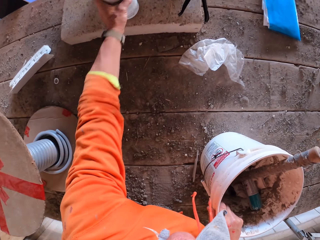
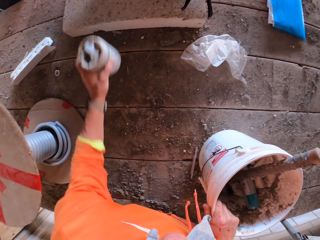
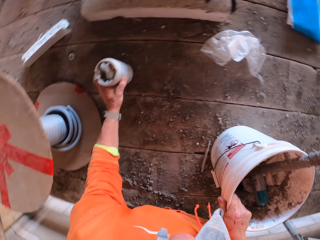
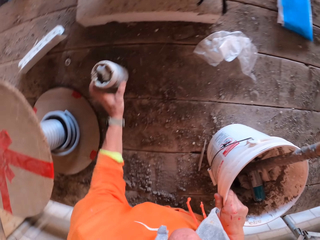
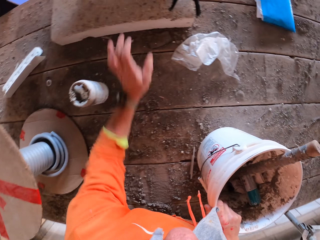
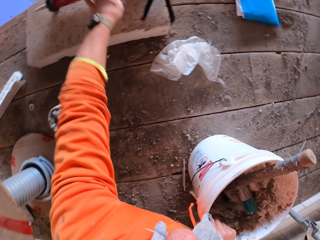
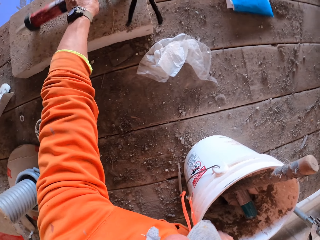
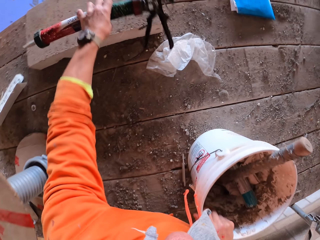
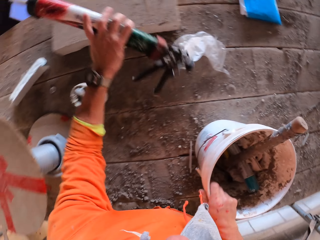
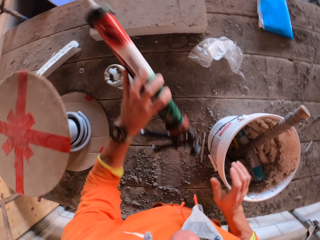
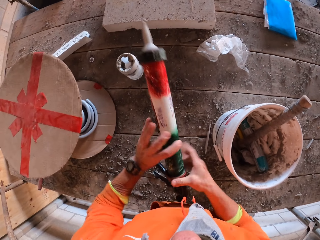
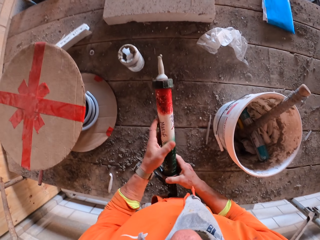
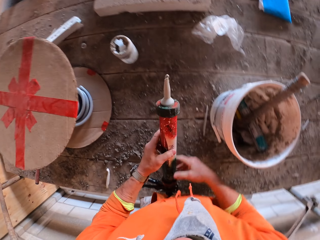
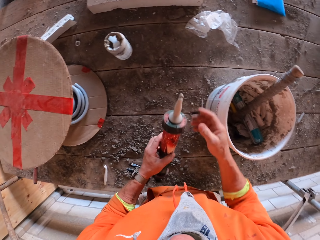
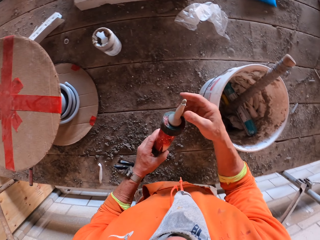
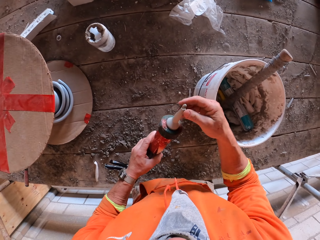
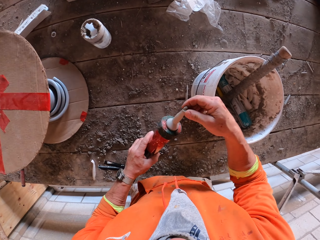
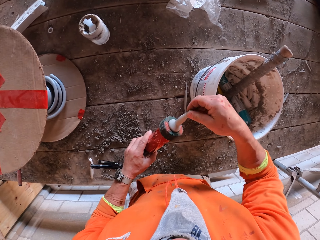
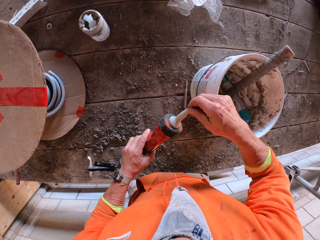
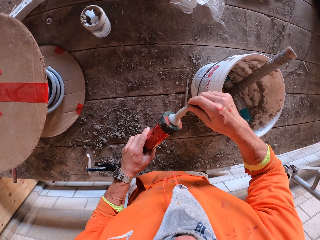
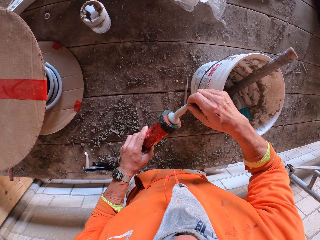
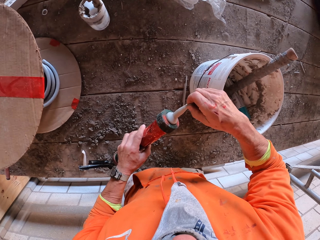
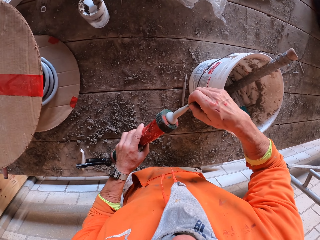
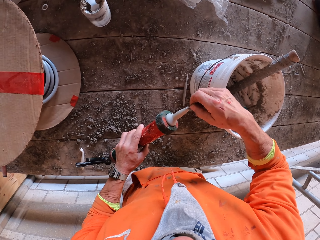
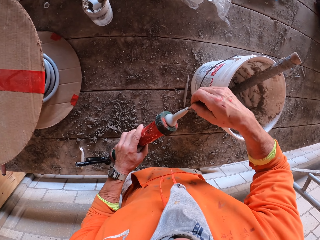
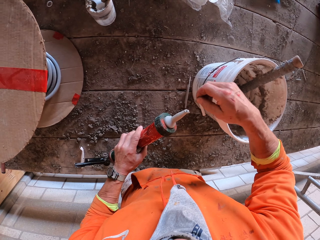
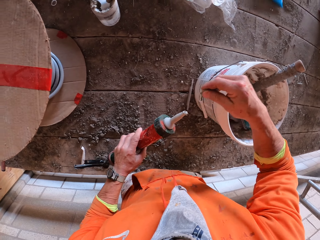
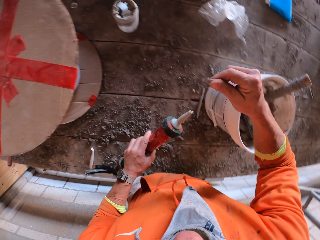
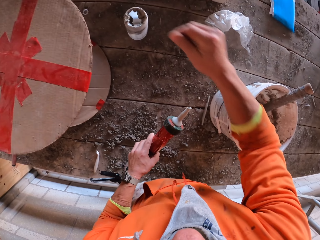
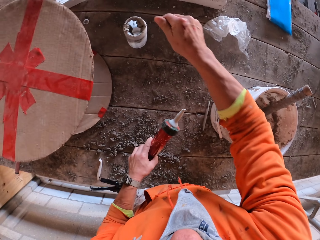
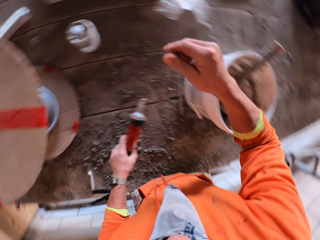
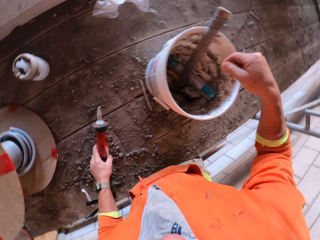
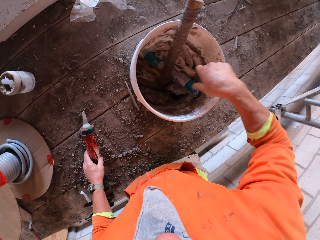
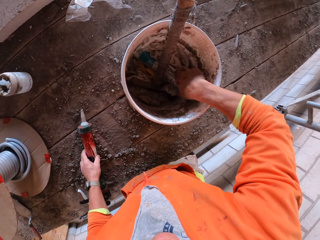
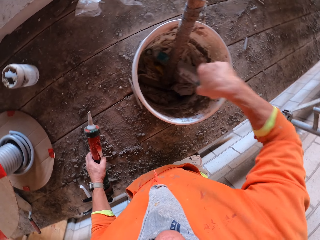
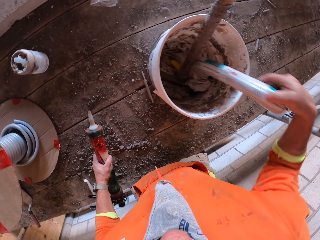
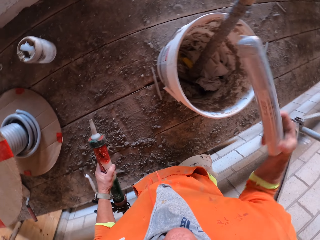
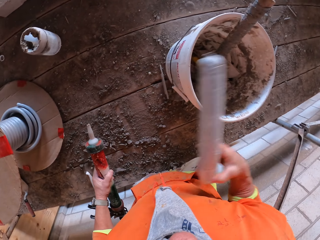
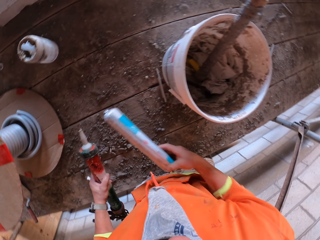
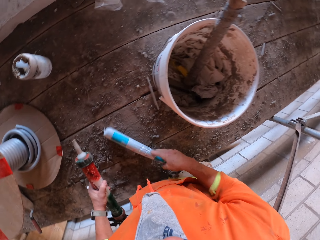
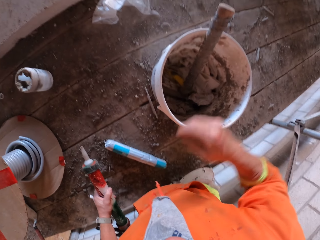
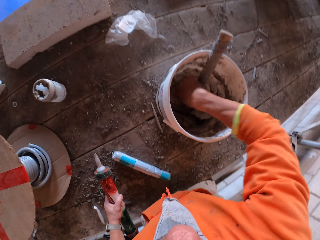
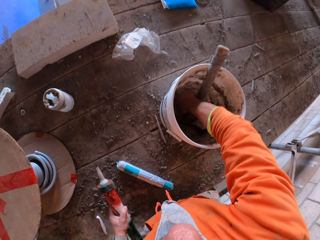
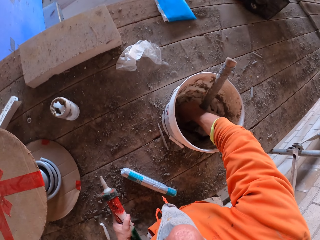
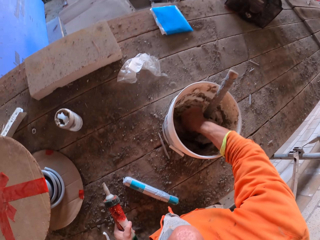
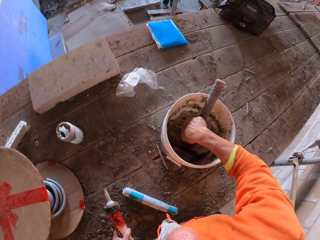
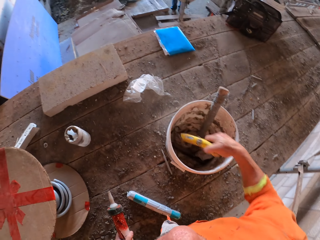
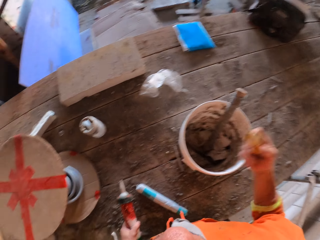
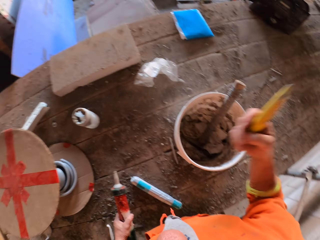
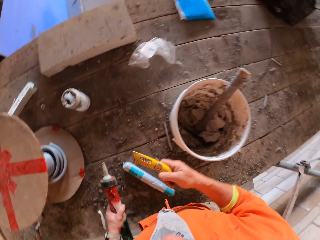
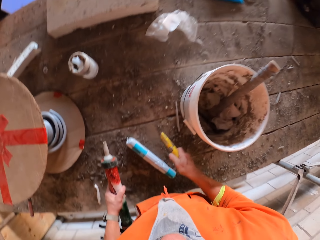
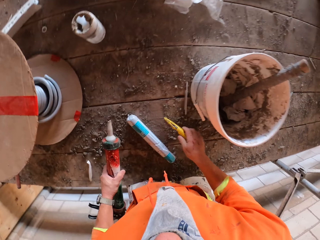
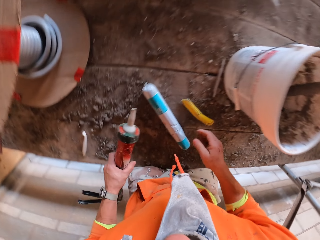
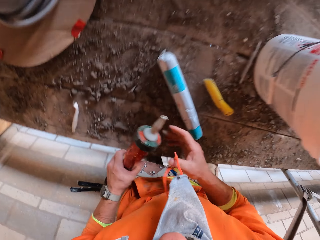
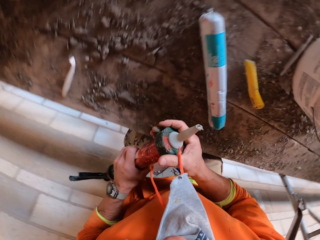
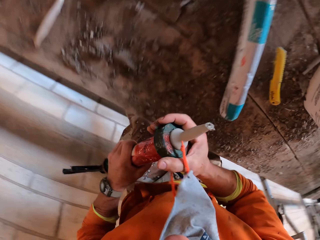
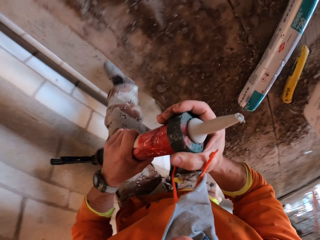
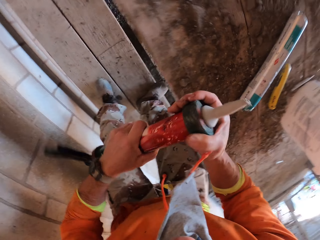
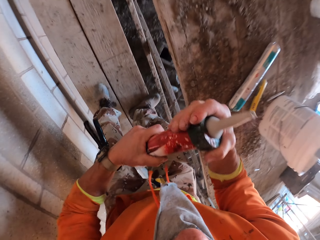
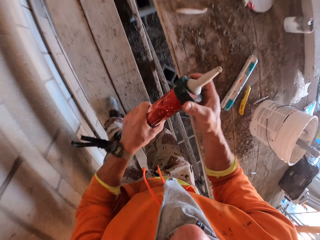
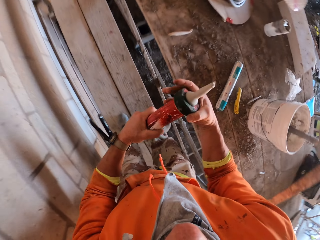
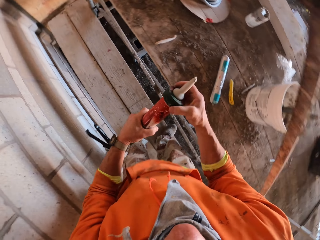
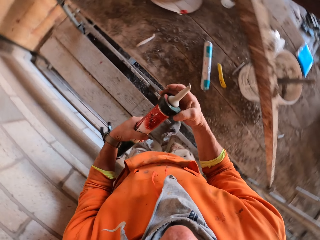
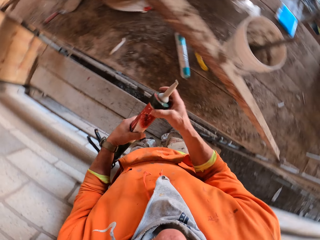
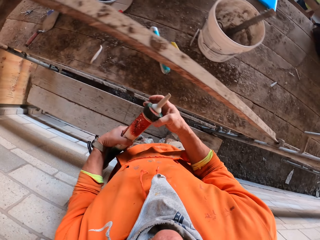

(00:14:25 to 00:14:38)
The camera wearer picks up the plastic container or waste container with the left hand. They drop the plastic container. They swing the left hand. They pick up the silicone gun with the left hand. They hold the silicone gun with both hands. They pull the dry silicone from the silicone gun with the right hand. They swing the right hand. They throw an object in the waste container. They swing the right hand and drop the dry silicone. They pick up a silicone packet with the right hand. They swing the right hand and drop the silicone packet on the workers stand. They pick up a pocket knife with the right hand. They swing the right hand and drop the pocket knife. They open the silicone gun with the right hand.

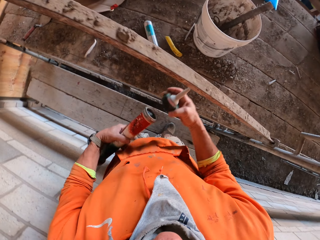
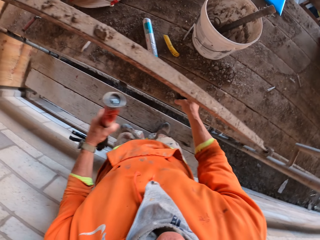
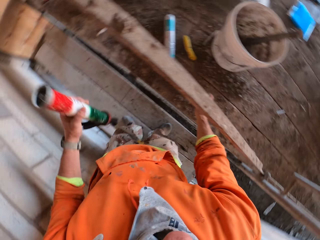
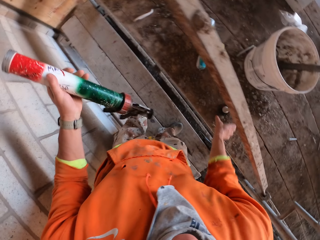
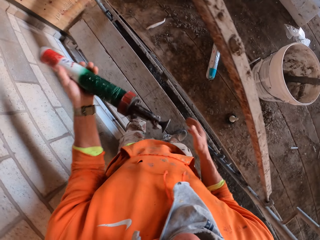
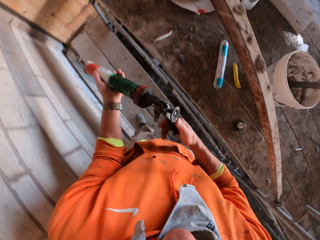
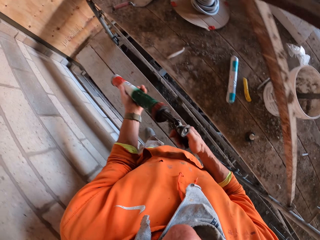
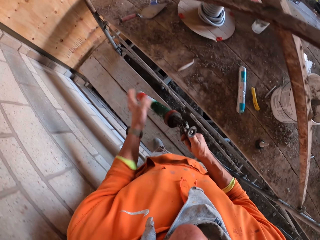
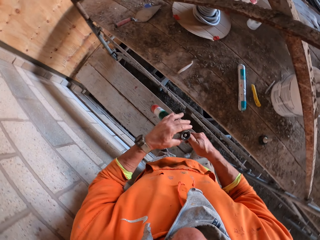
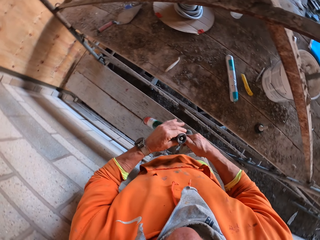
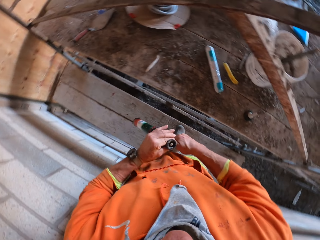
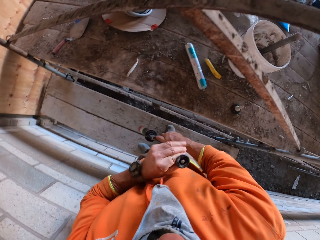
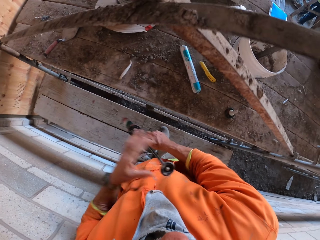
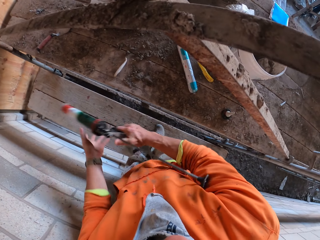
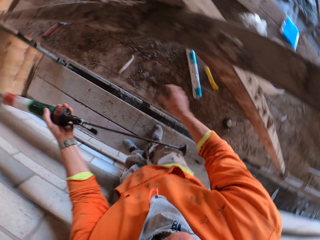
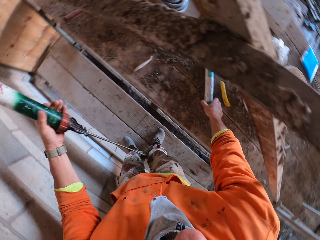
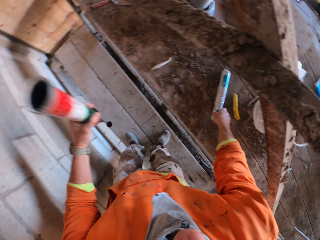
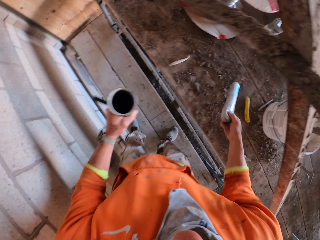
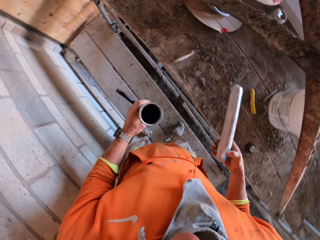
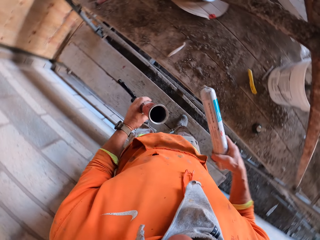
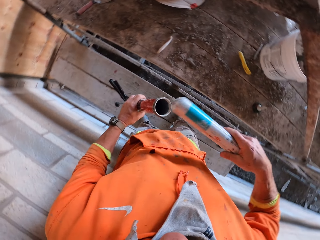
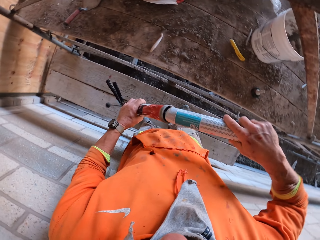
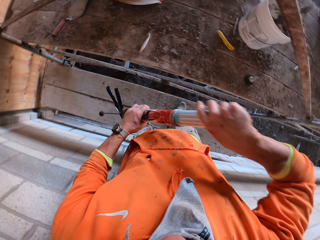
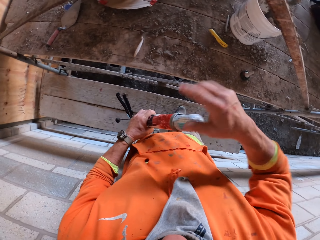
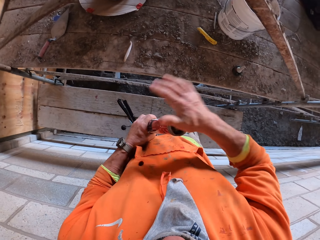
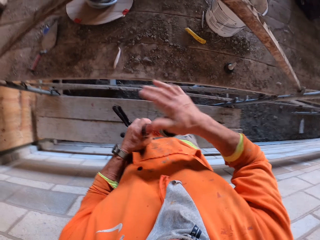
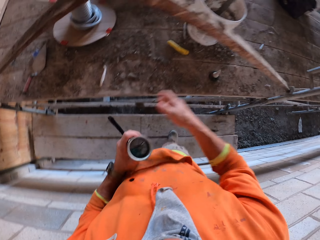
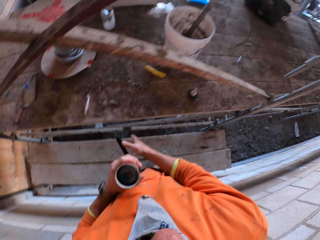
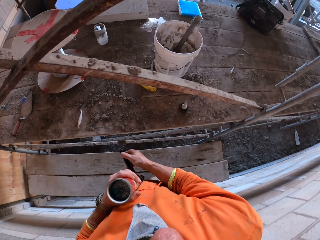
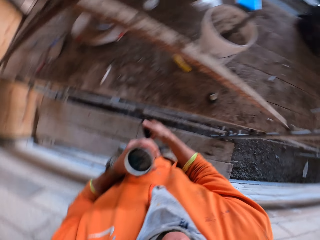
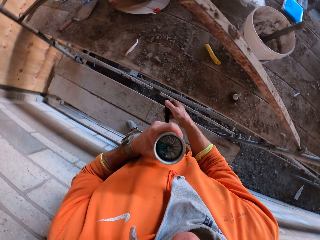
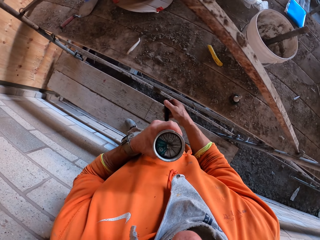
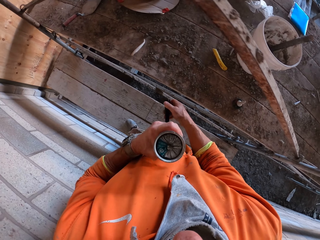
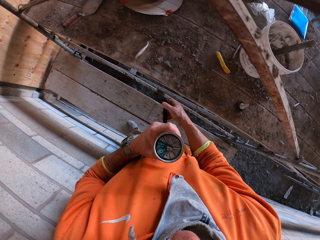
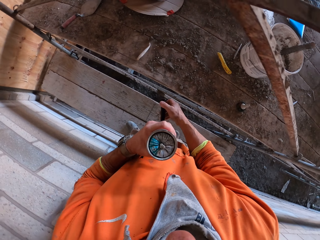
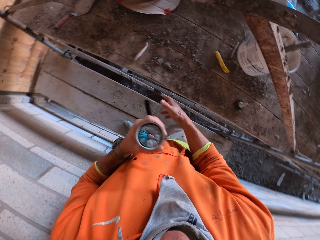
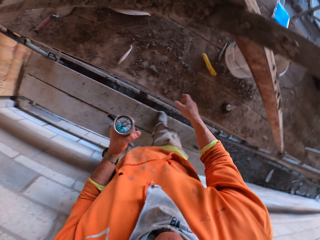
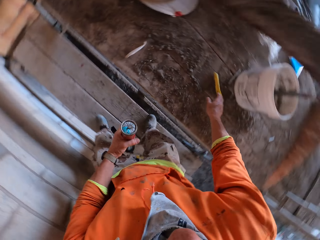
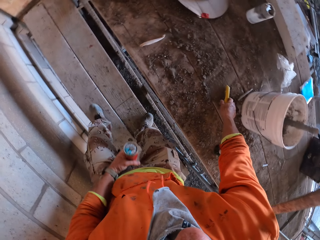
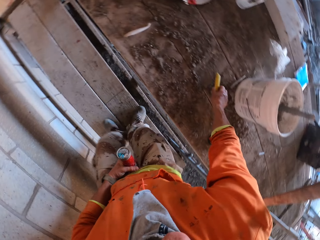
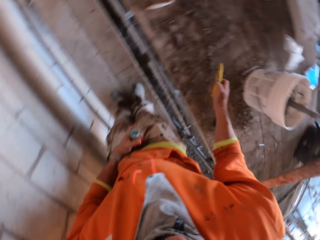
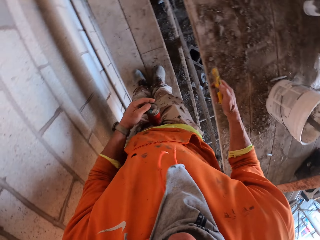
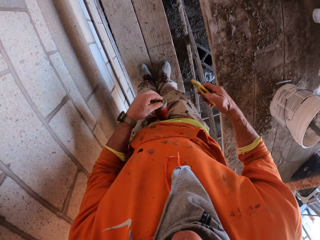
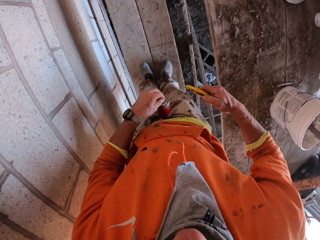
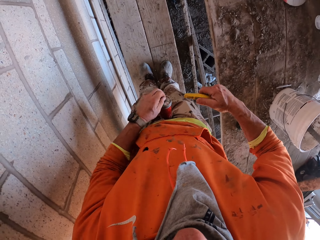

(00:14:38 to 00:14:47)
The camera wearer puts down the cap. They swing the right hand. They hold the silicone gun or mortar gun with the right hand. They swing the left hand. They hold the silicone gun with the left hand. They pull the silicone gun with the left hand. They swing the right hand. They pick up the silicone packet with the right hand. They drop the silicone packet in the silicone gun. They swing the right hand. They shake the silicone gun with the right hand. They adjust the mortar gun. They swing the right hand. They pick up the pocket knife with the right hand.
